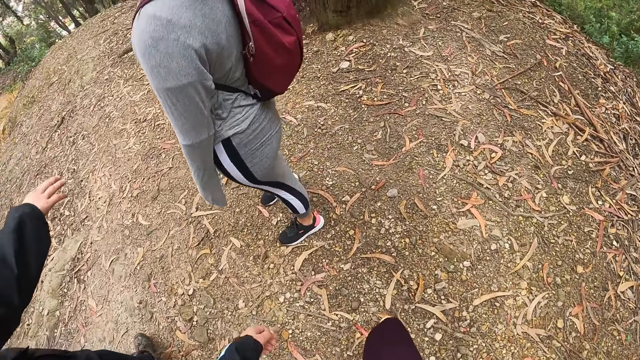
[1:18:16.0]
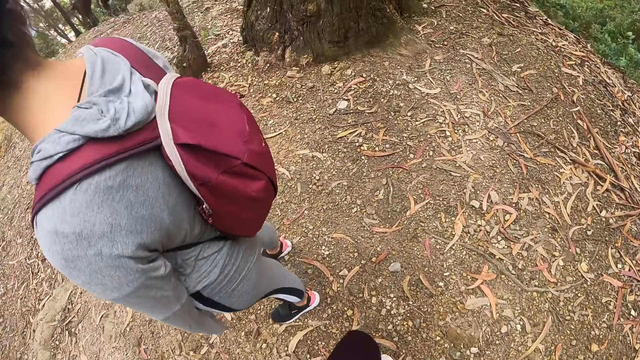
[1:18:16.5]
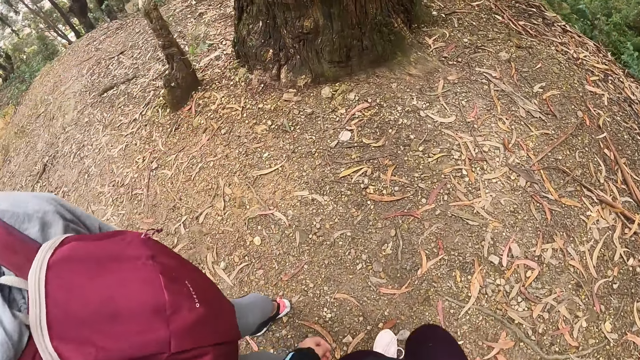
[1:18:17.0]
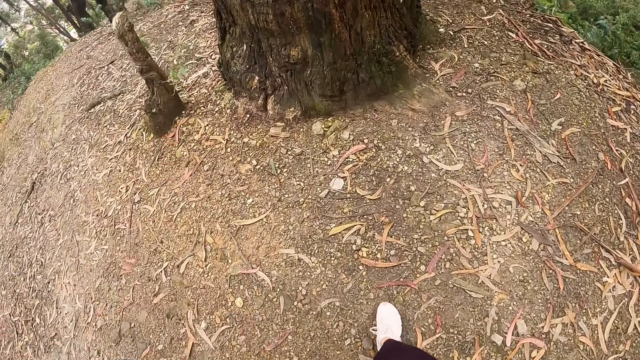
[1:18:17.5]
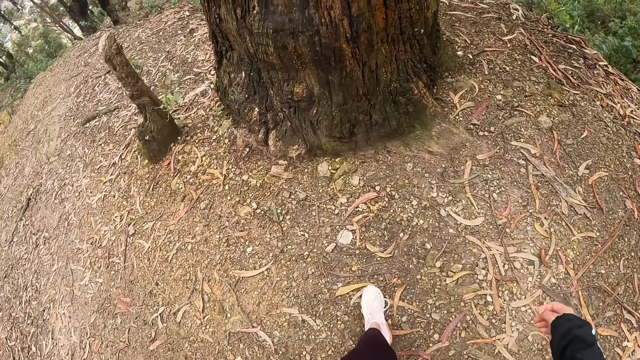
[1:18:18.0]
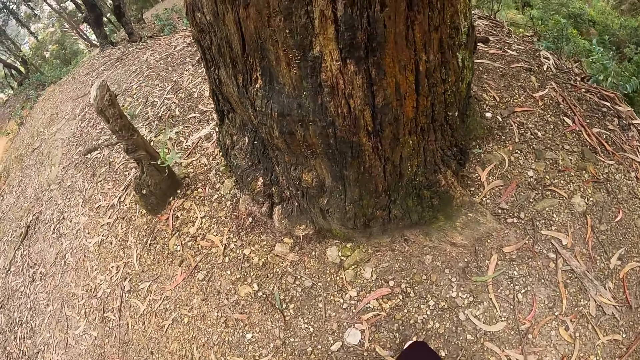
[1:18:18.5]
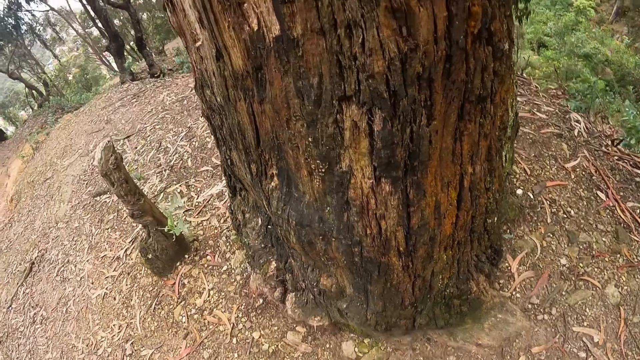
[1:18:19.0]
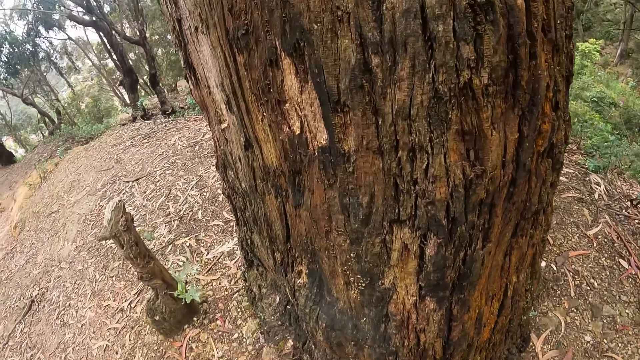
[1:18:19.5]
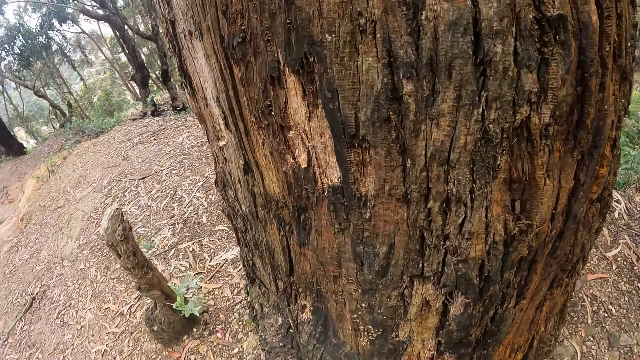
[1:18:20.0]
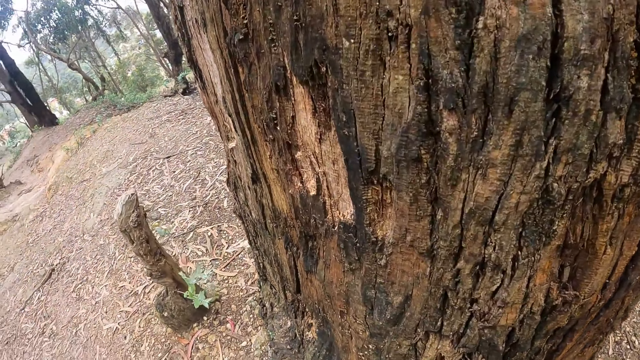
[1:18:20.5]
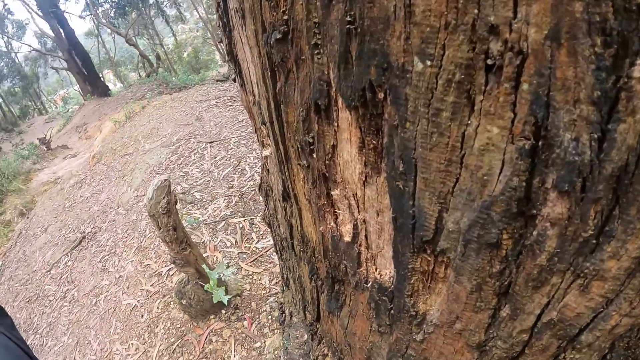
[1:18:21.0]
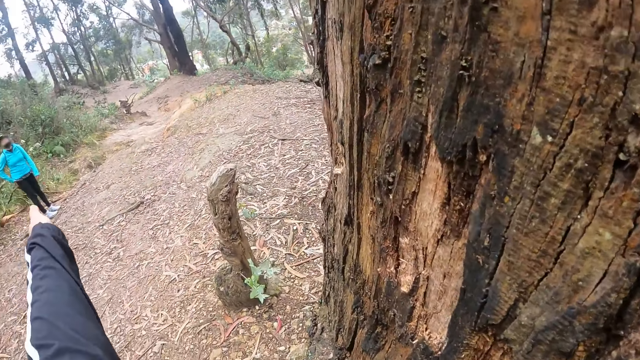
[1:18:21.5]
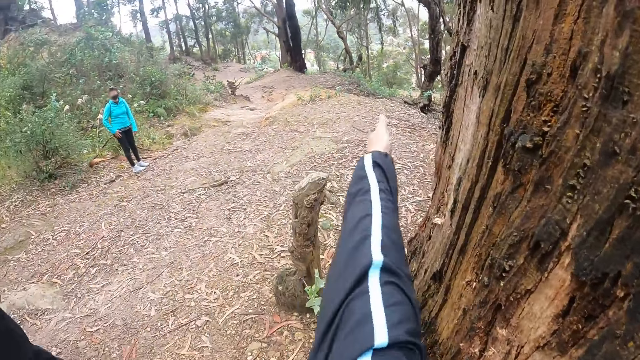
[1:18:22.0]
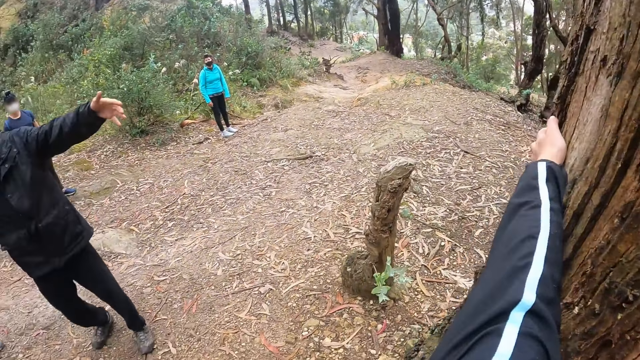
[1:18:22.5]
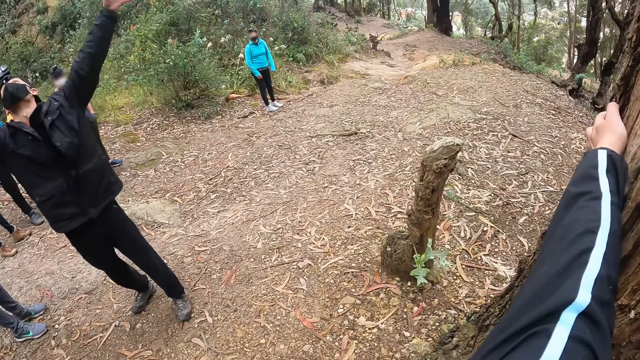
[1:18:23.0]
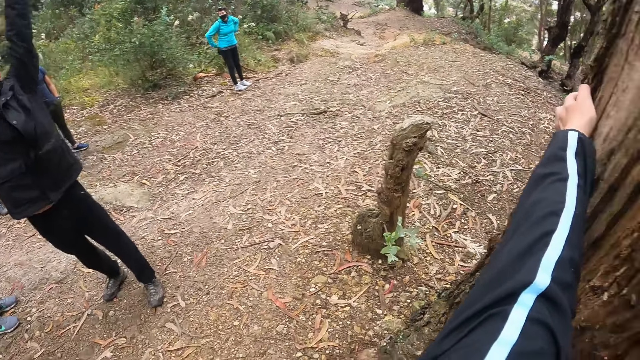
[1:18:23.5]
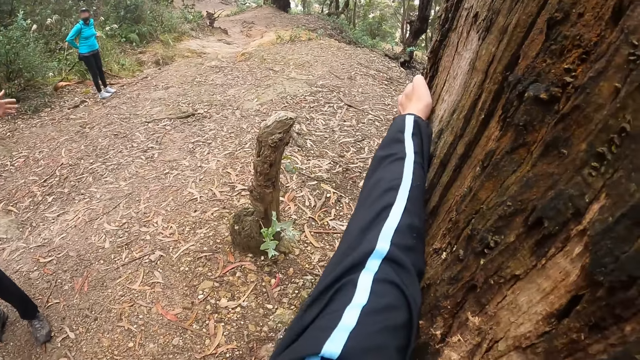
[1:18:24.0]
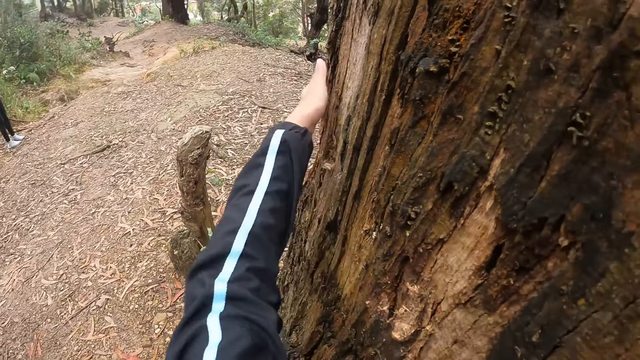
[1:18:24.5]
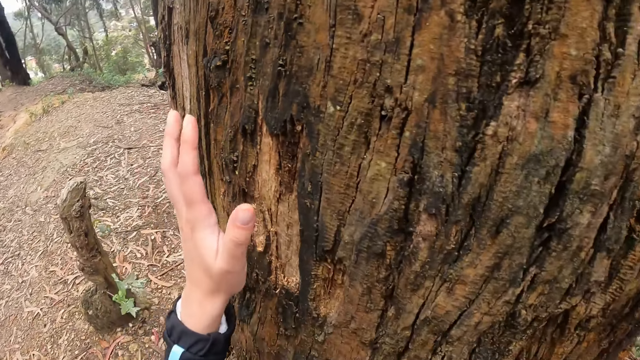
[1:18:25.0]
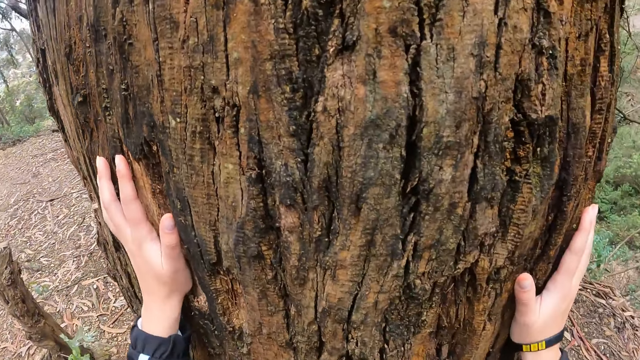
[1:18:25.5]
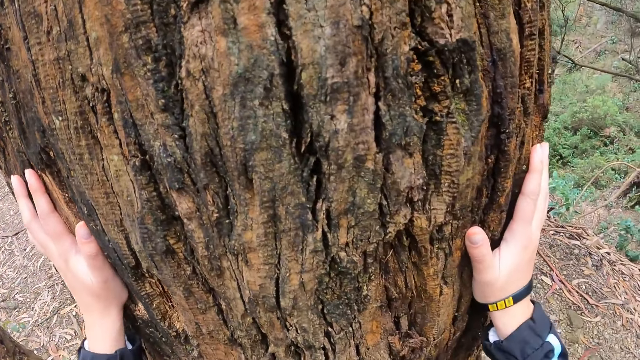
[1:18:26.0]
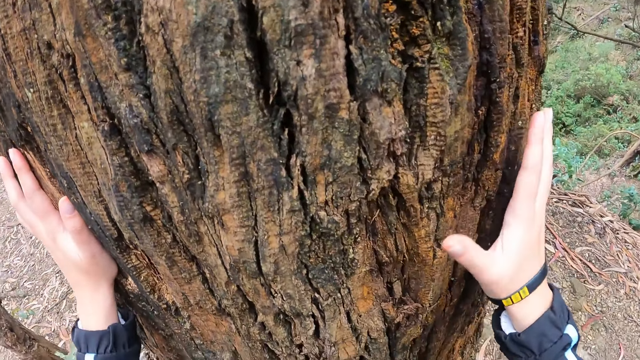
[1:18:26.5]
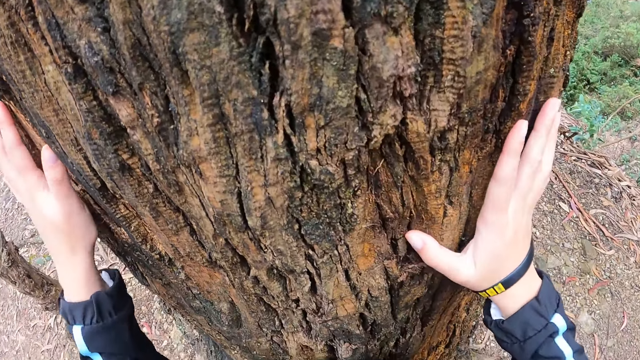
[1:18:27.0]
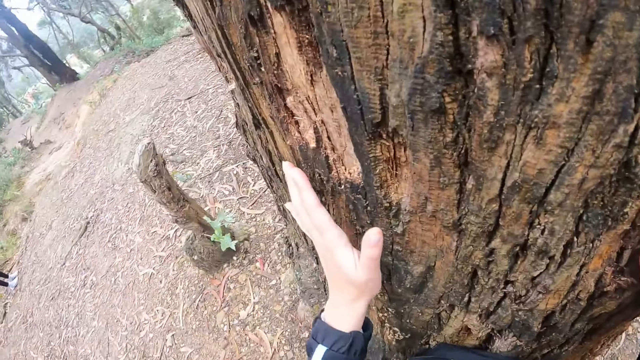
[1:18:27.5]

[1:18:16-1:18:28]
The camera wearer touches the tree with her left hand. She holds the tree. She touches the tree with both hands.

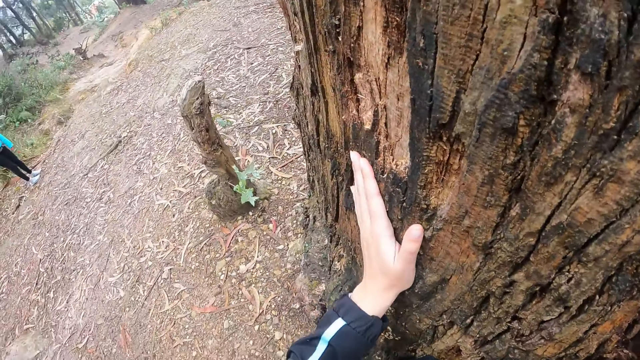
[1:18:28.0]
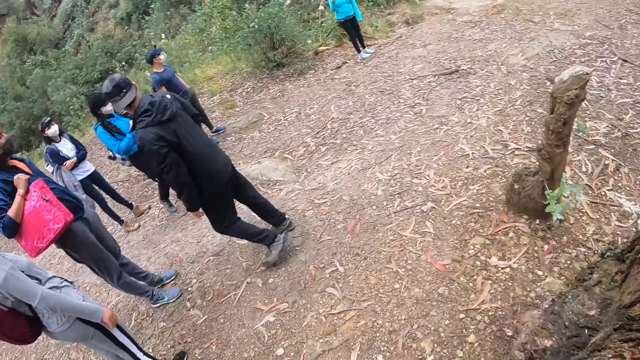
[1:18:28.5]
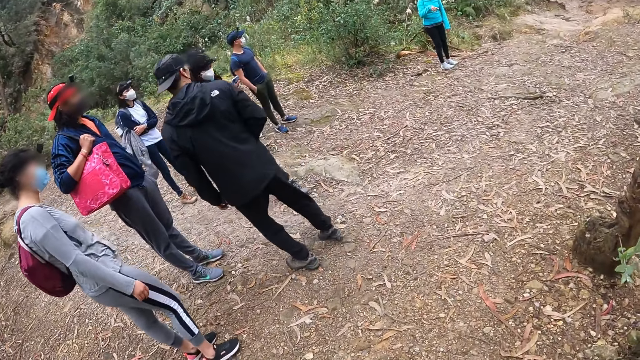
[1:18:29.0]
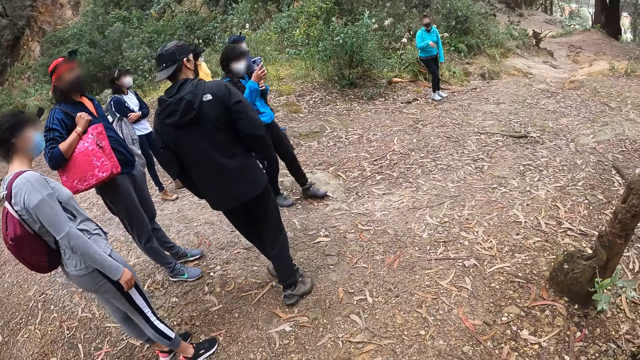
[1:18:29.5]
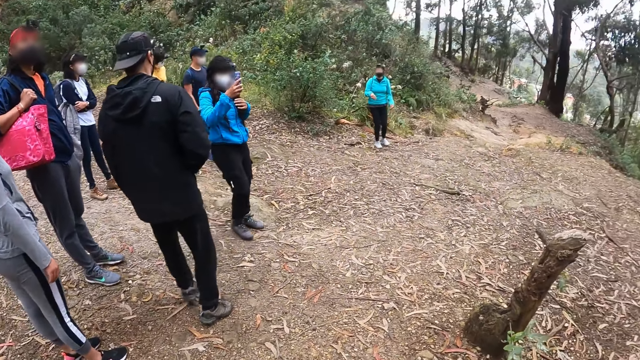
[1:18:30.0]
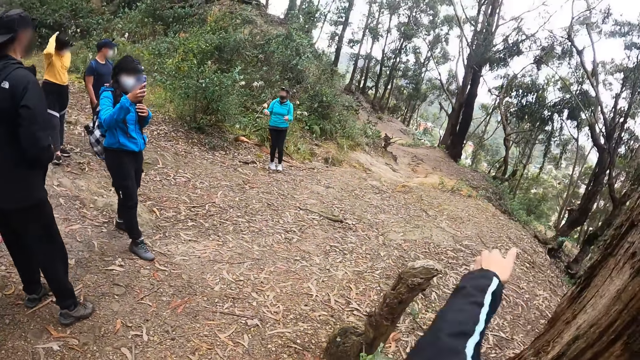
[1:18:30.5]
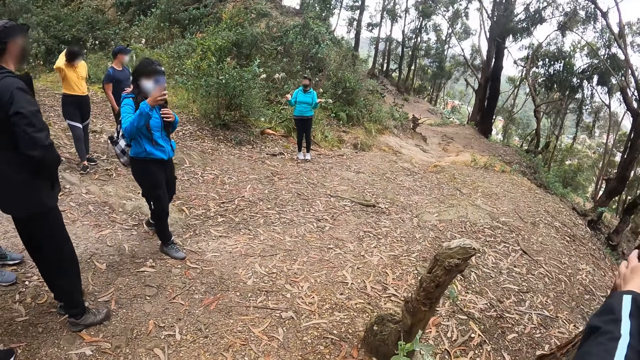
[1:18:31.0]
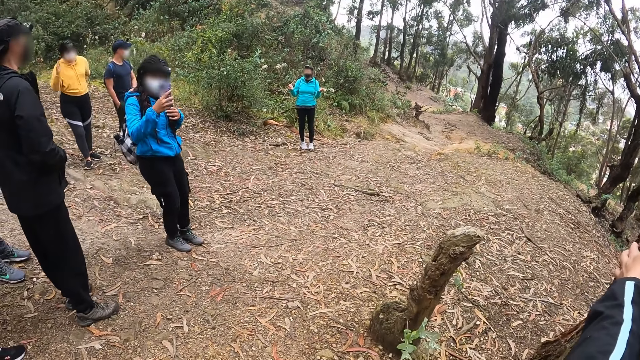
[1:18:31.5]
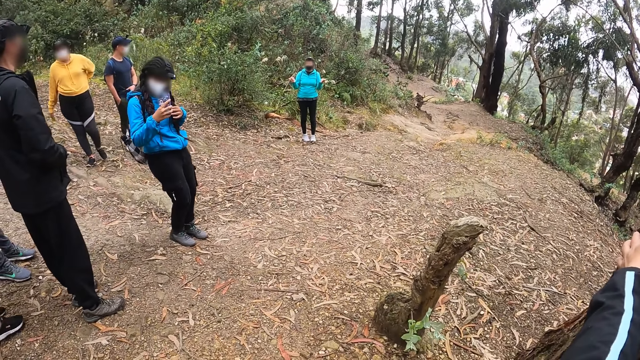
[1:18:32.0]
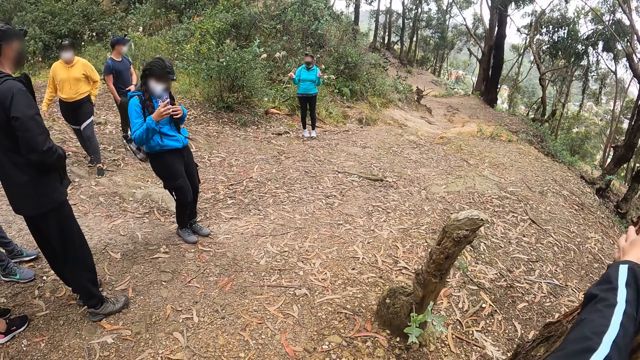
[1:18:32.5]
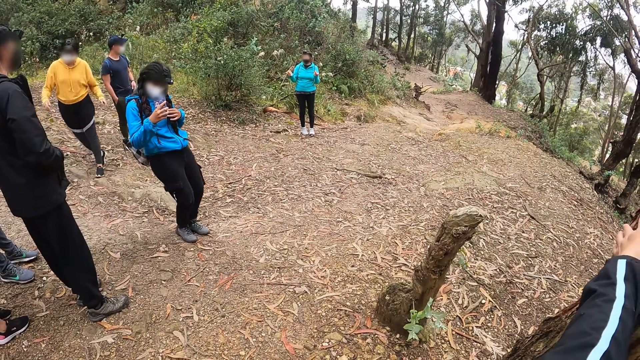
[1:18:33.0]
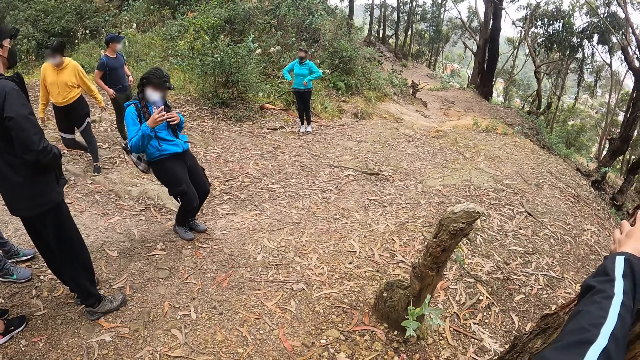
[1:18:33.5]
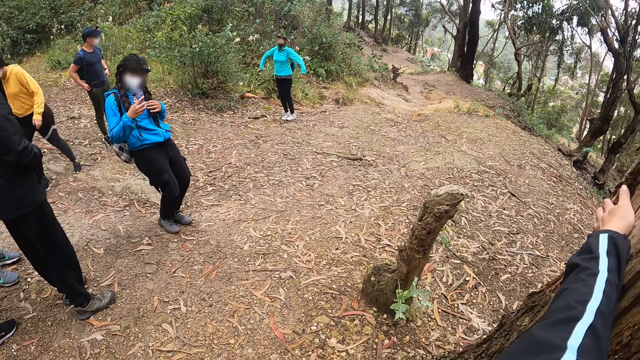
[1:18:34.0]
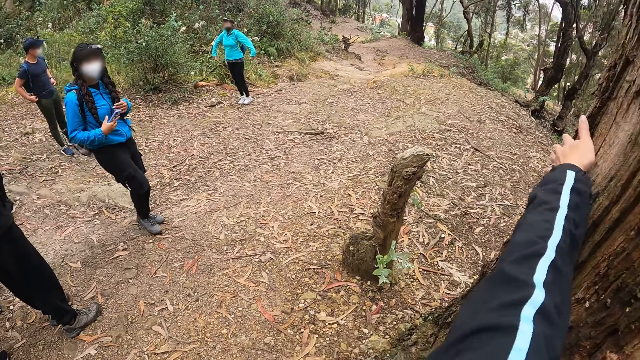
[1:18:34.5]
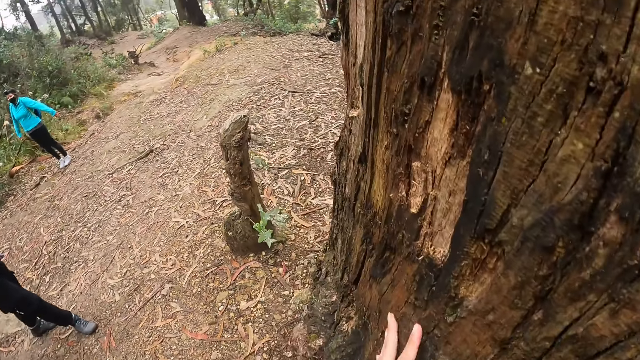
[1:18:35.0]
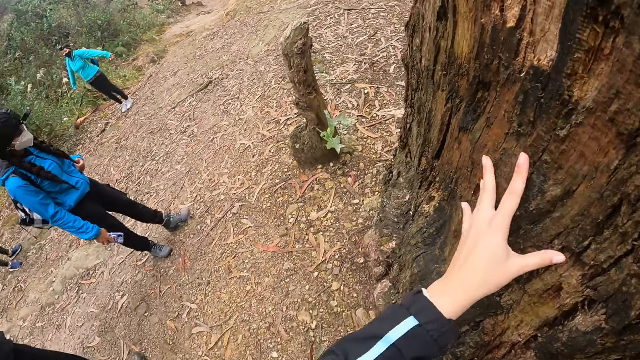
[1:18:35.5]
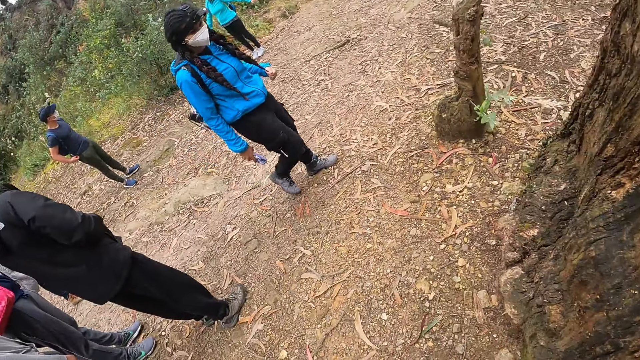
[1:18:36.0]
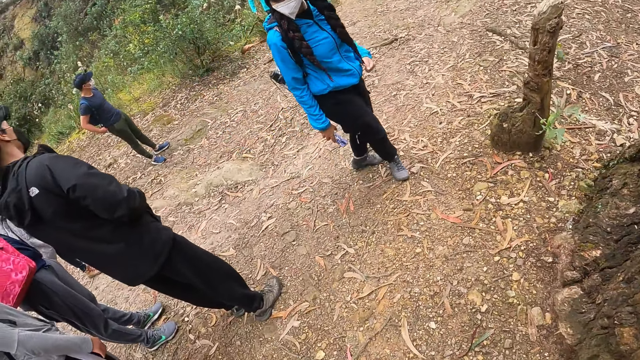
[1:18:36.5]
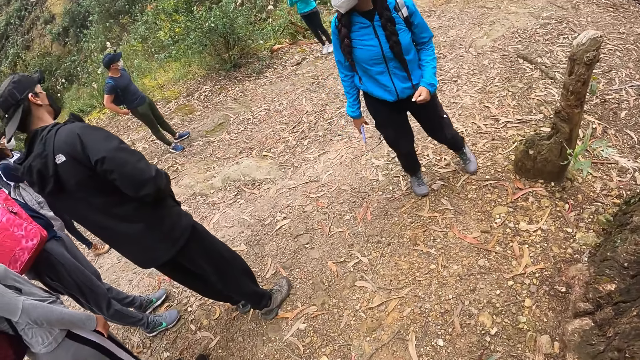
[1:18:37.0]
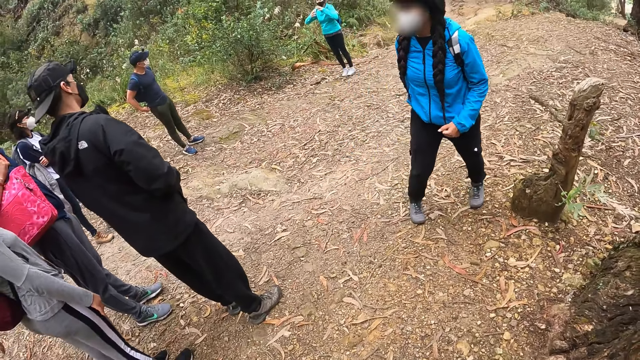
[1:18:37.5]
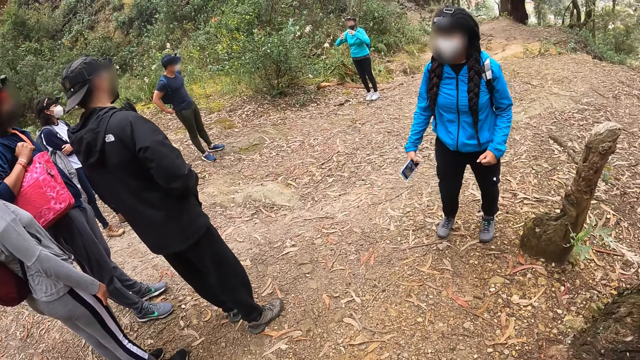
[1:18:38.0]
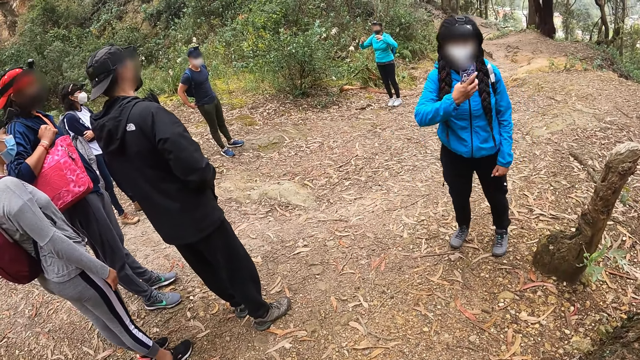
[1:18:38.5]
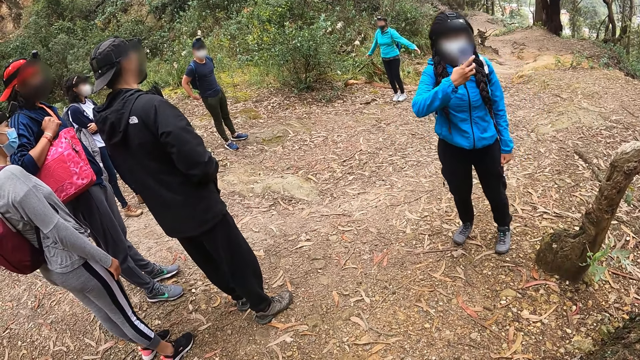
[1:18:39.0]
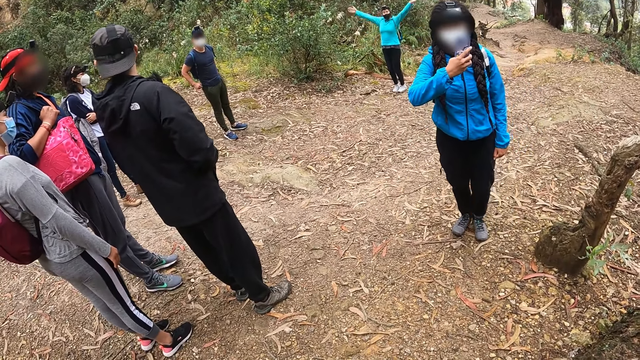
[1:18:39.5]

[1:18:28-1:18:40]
The camera wearer looks at someone. A woman operates a phone with her right hand. The woman holds the phone. The camera wearer touches the tree with her left hand. She looks at the tree. She looks at the woman.
